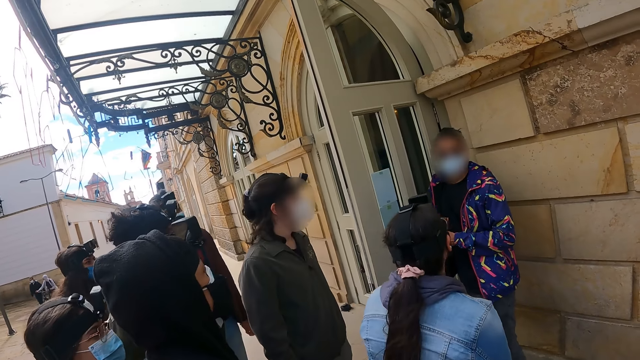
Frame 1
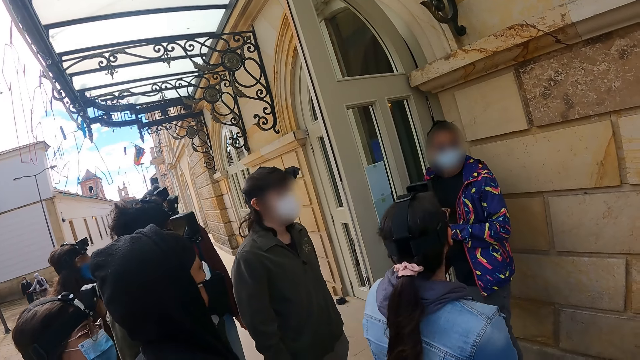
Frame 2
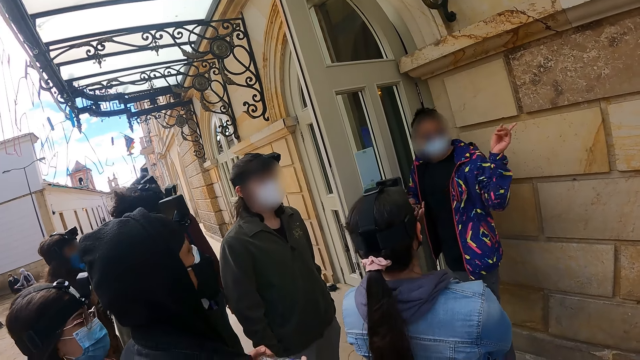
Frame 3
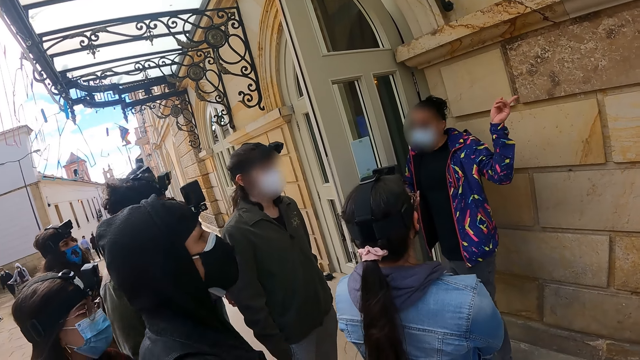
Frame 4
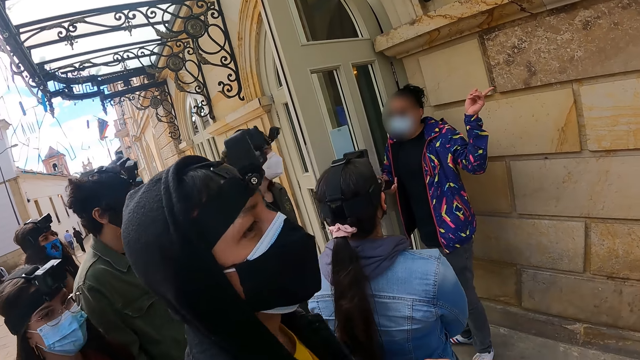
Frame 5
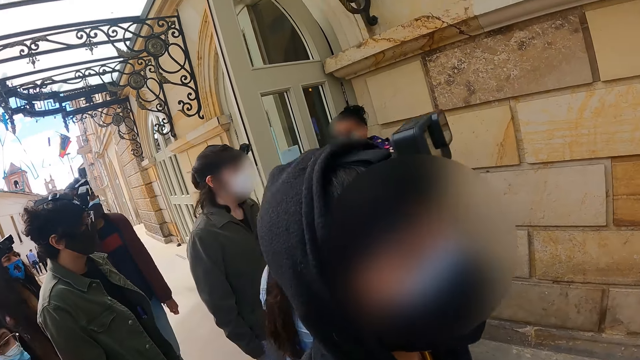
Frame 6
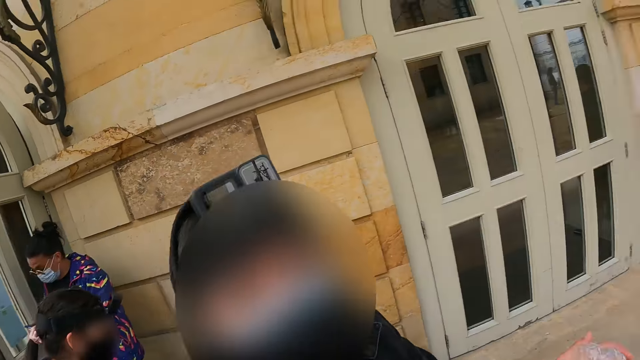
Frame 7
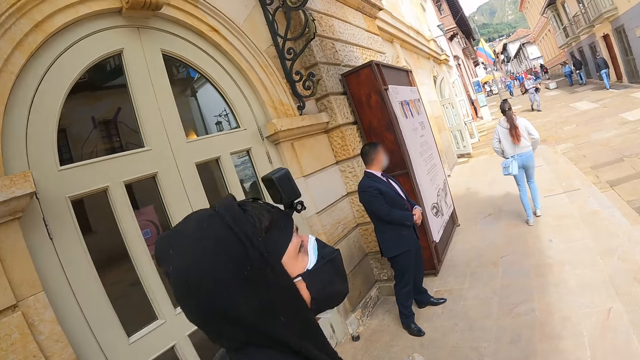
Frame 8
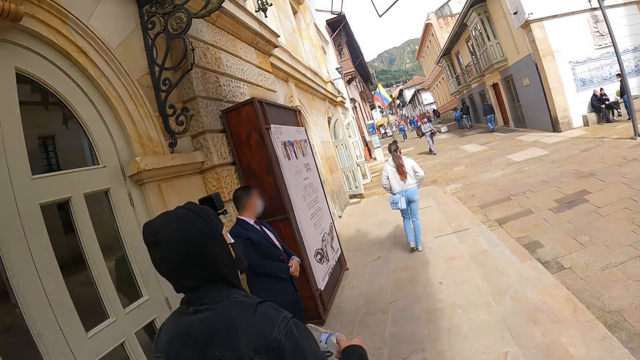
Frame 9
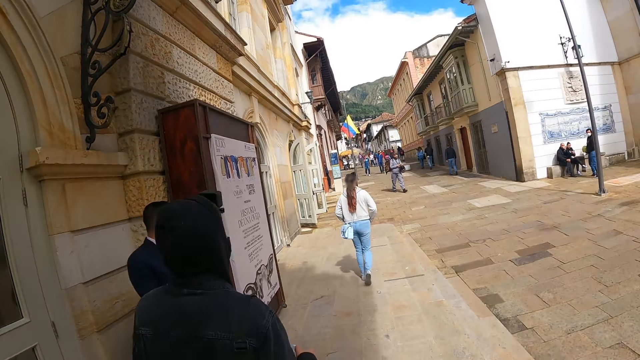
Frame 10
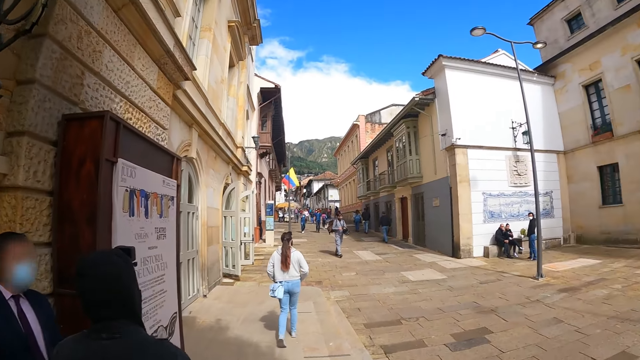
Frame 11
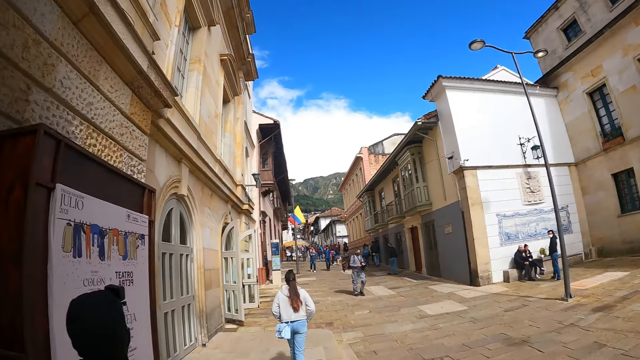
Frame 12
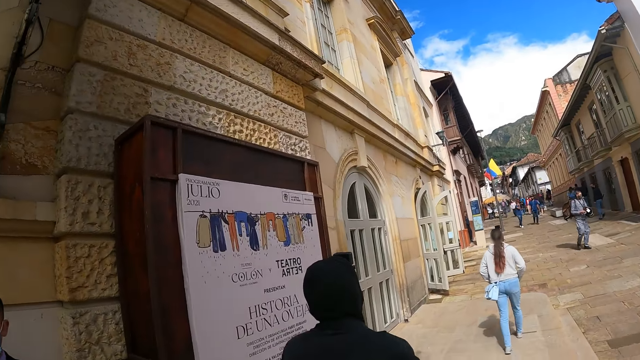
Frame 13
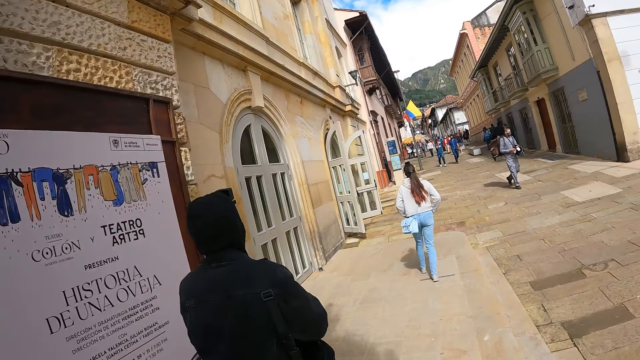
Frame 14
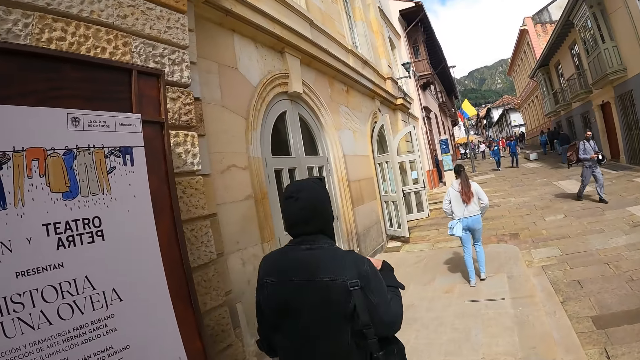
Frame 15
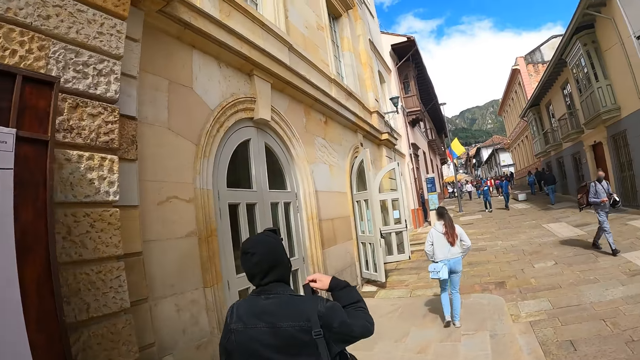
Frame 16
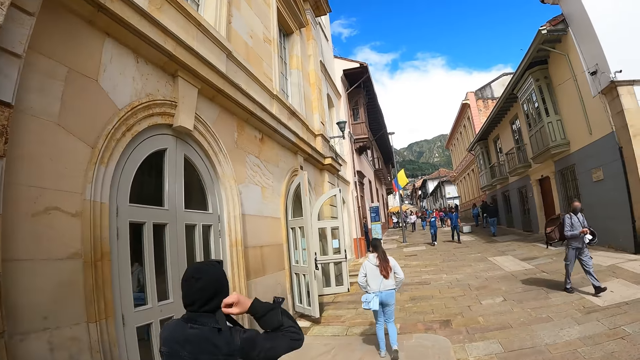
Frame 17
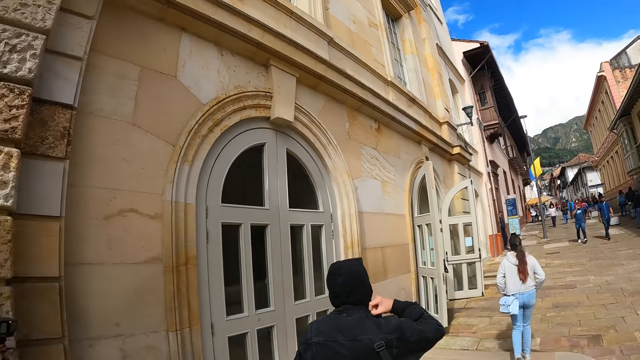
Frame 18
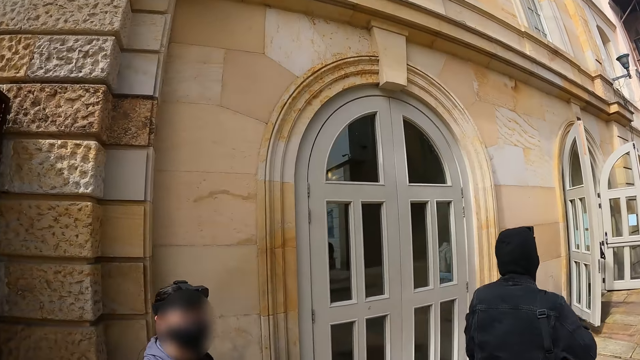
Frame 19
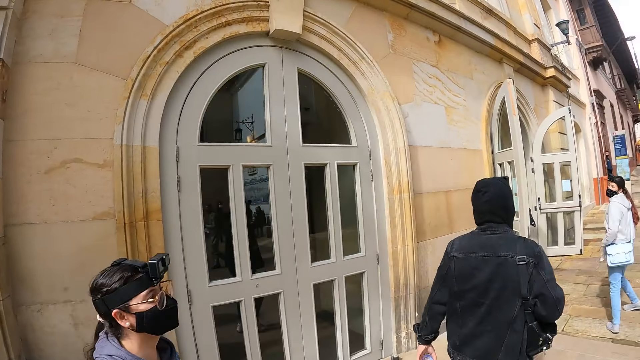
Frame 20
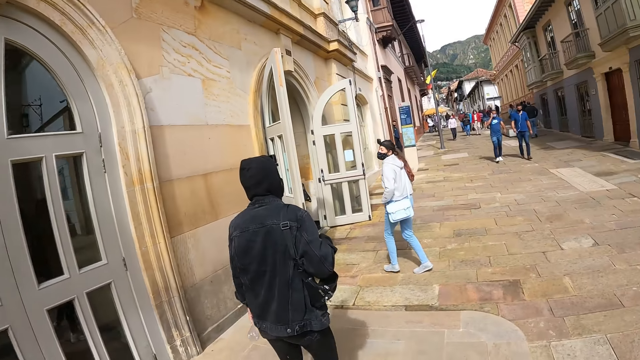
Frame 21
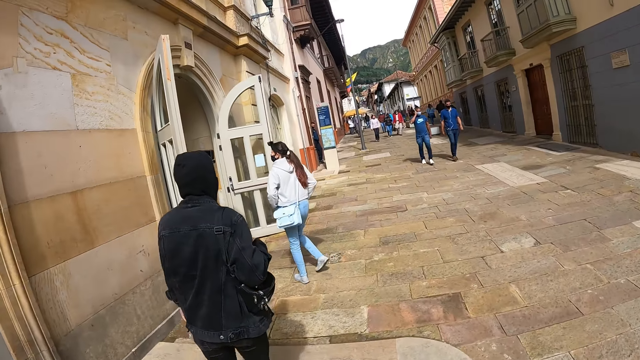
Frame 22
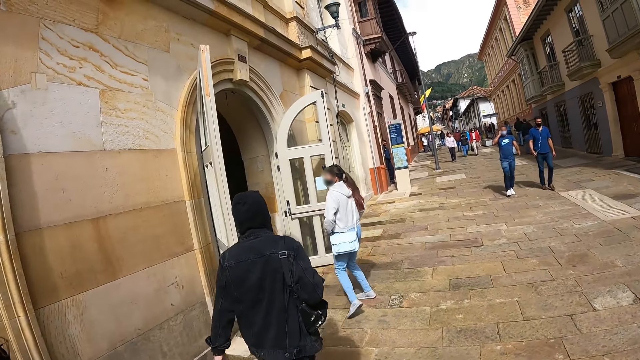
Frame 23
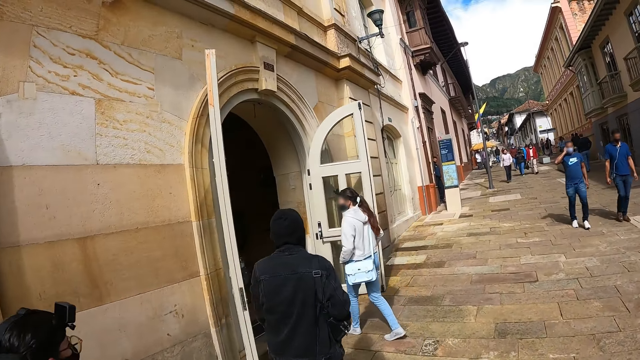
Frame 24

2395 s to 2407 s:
A man walks around. The camera wearer walks along the pavement.

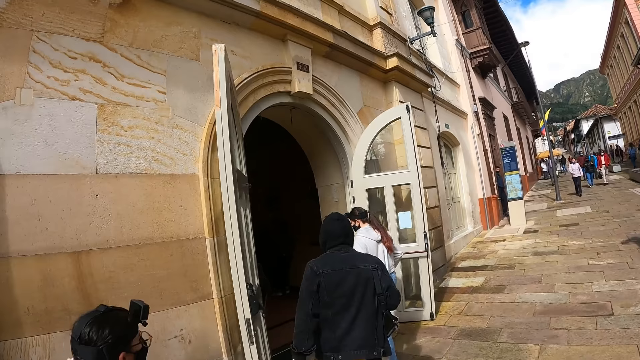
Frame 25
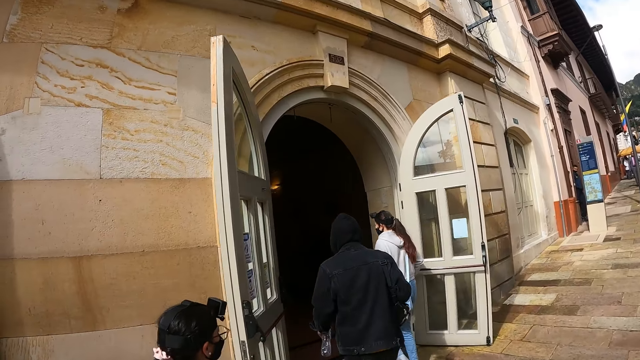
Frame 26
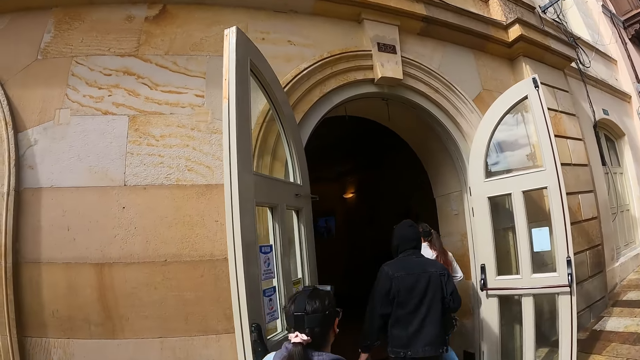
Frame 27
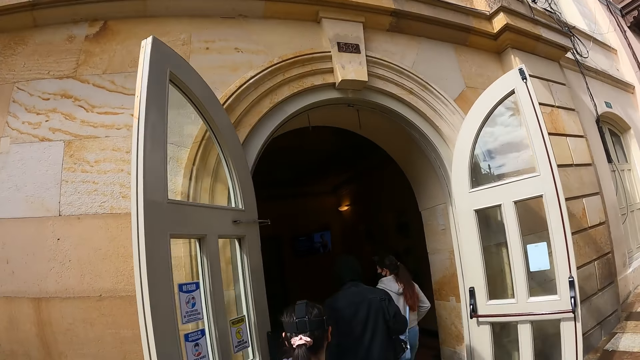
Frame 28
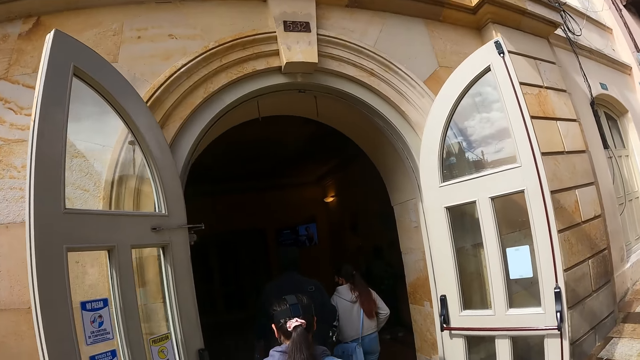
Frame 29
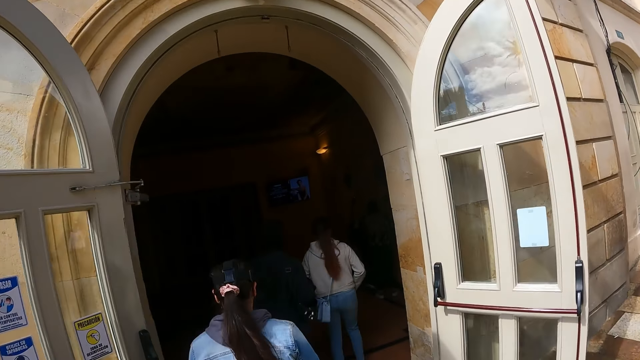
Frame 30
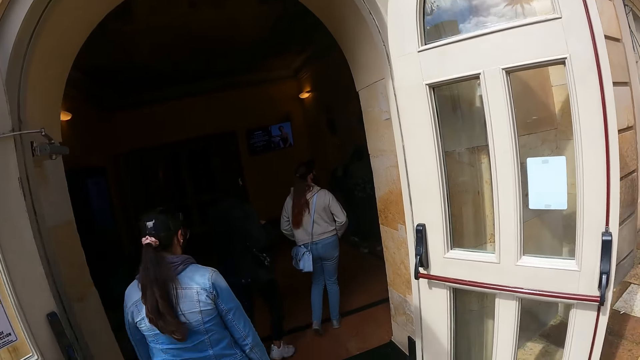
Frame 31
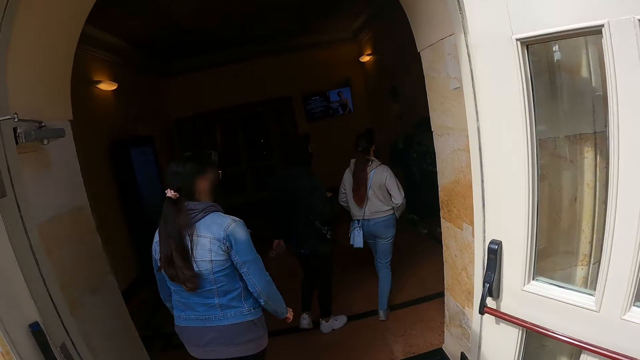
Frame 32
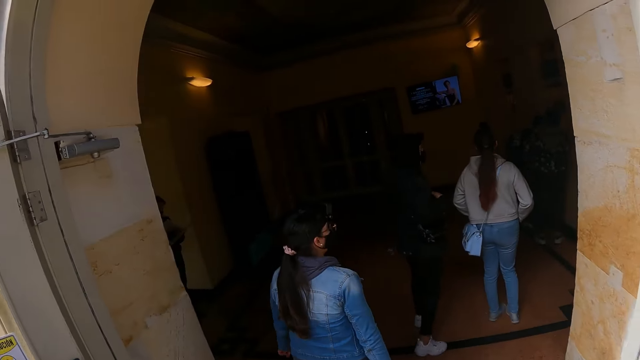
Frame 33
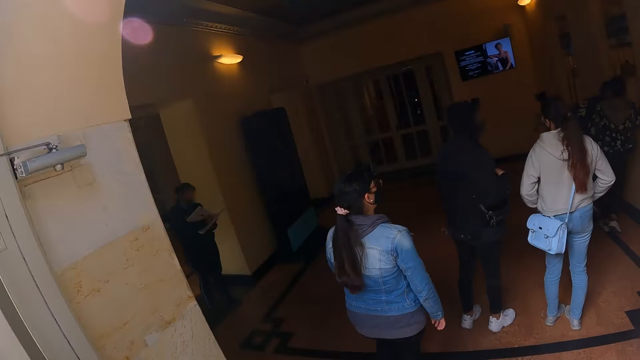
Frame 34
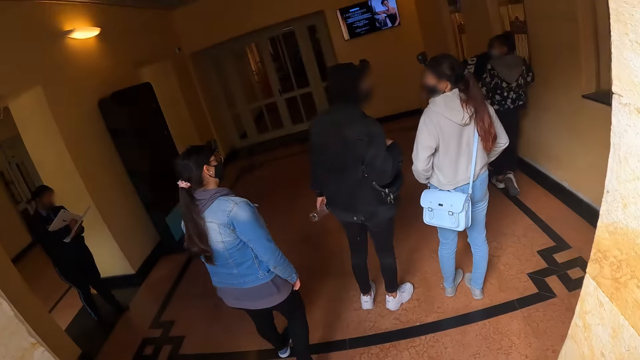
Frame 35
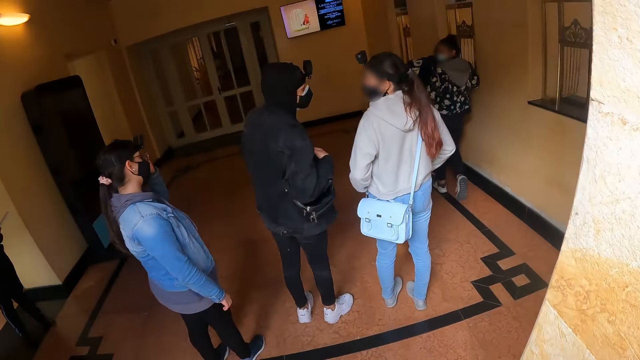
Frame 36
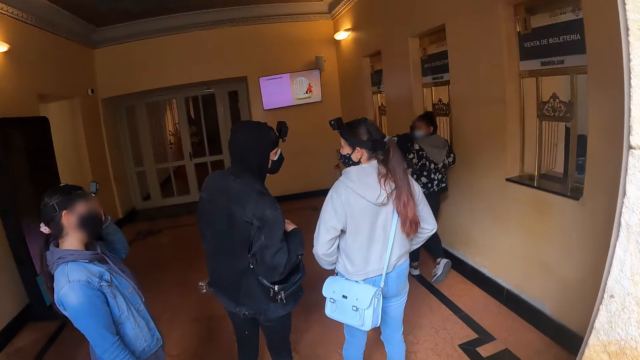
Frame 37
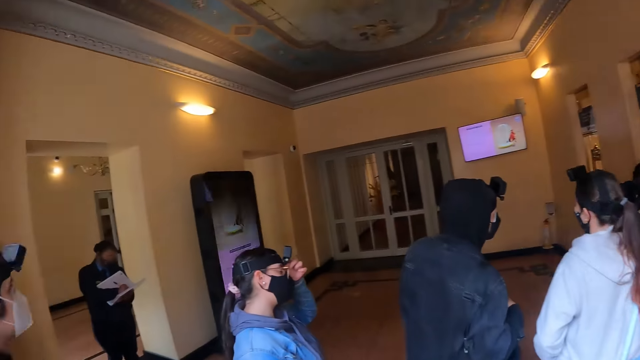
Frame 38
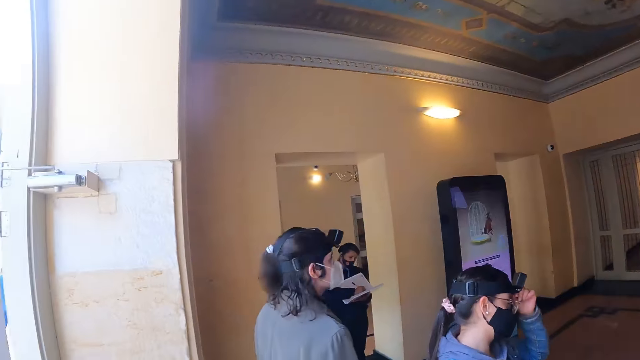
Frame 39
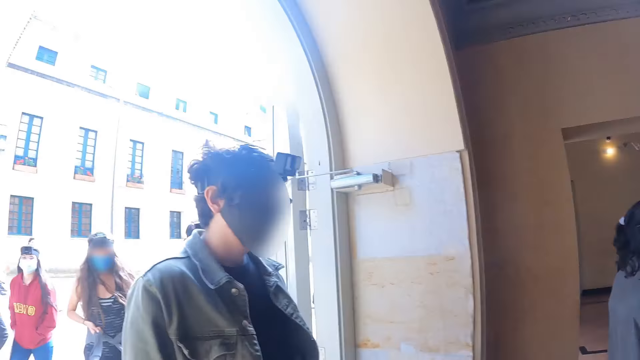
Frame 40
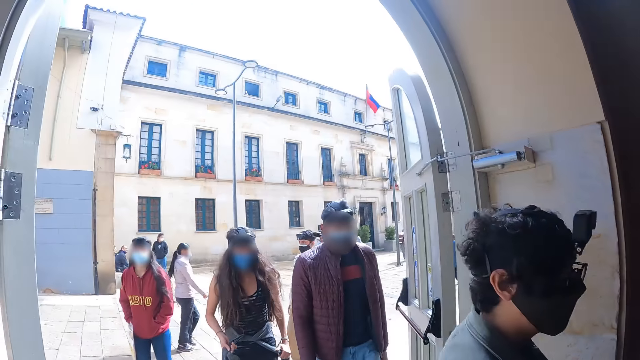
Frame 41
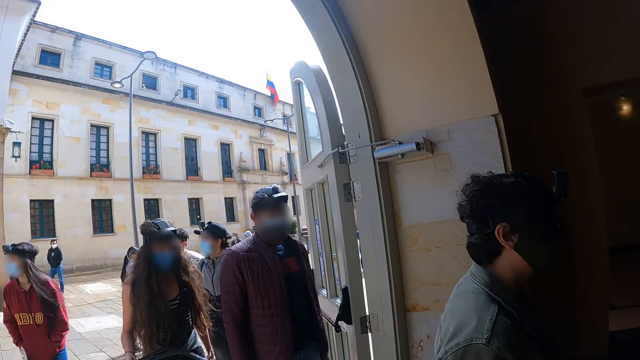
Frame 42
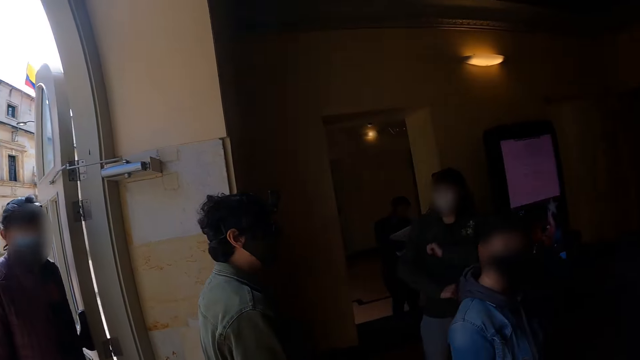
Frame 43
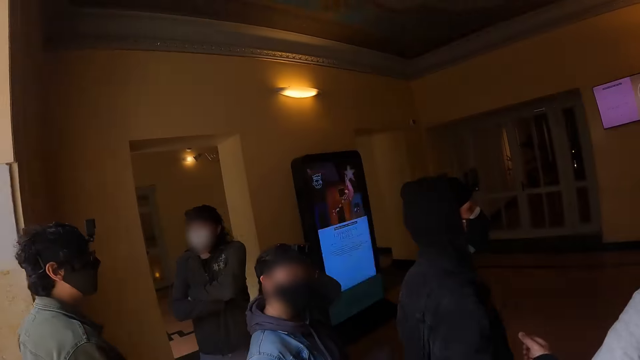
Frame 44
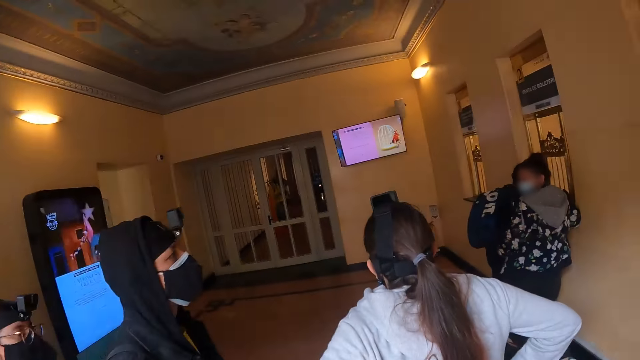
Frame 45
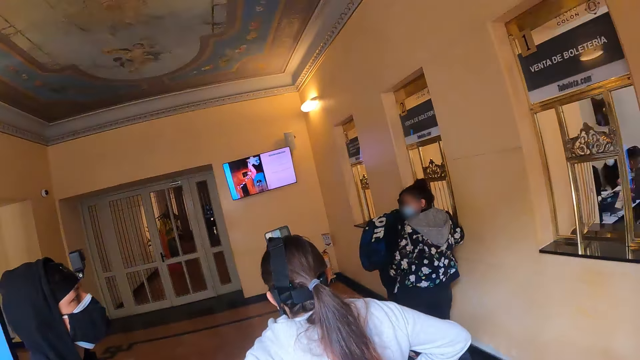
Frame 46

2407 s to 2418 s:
The camera wearer enters a building. They look around a room.
